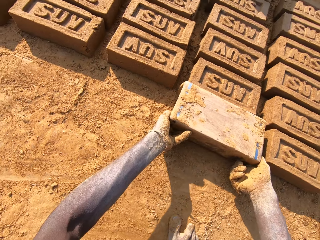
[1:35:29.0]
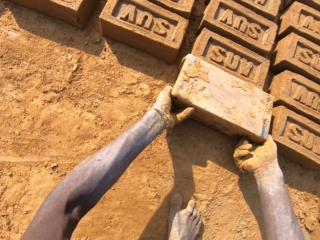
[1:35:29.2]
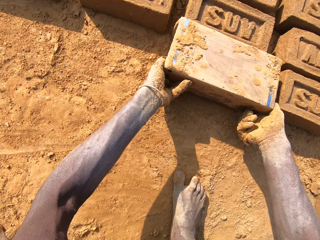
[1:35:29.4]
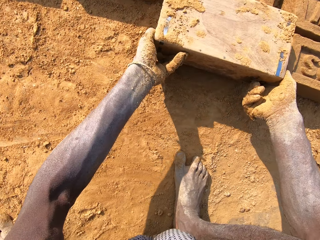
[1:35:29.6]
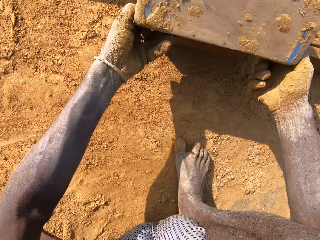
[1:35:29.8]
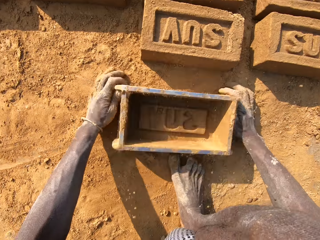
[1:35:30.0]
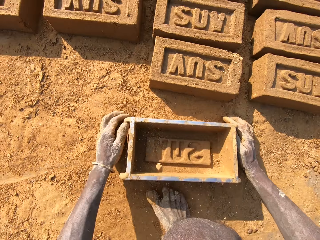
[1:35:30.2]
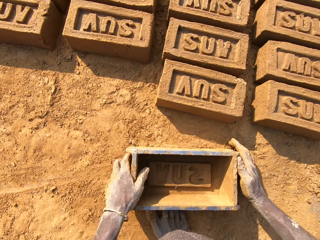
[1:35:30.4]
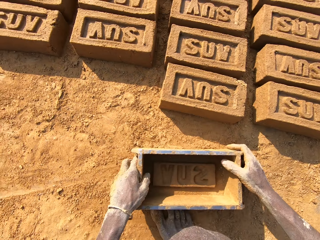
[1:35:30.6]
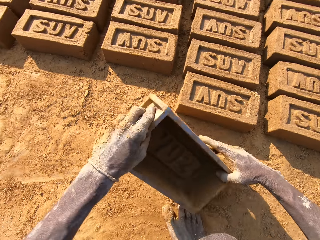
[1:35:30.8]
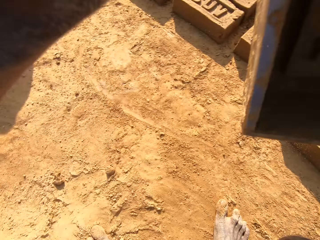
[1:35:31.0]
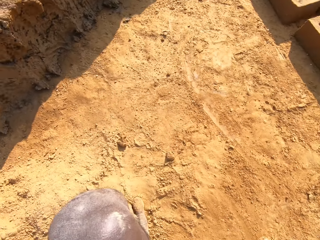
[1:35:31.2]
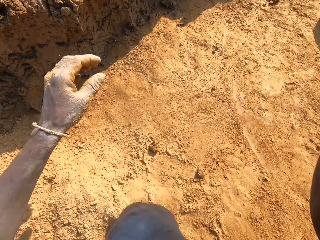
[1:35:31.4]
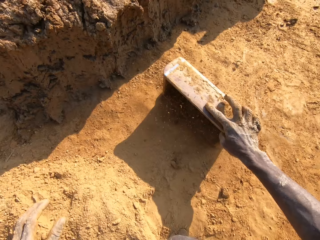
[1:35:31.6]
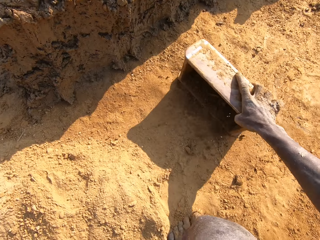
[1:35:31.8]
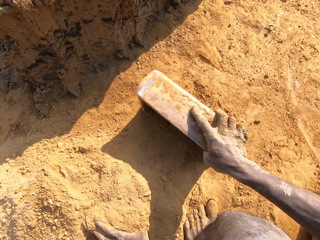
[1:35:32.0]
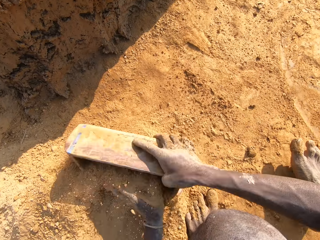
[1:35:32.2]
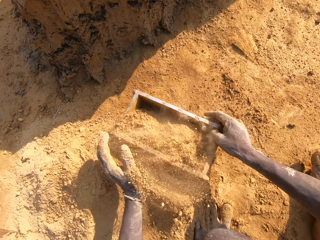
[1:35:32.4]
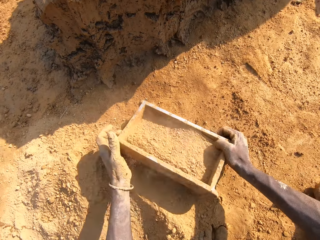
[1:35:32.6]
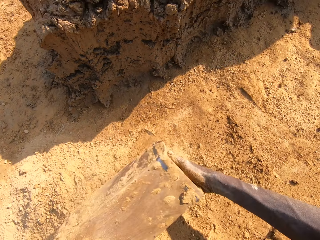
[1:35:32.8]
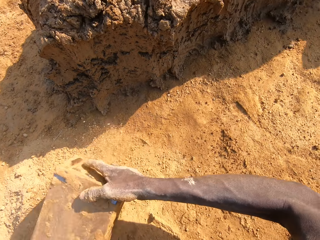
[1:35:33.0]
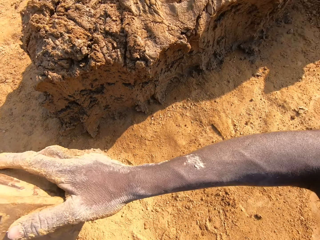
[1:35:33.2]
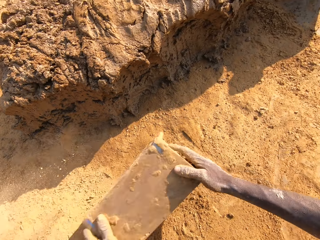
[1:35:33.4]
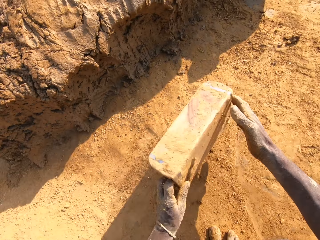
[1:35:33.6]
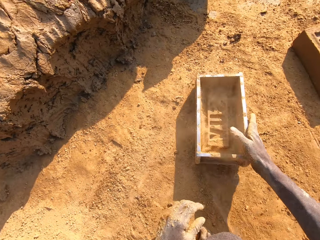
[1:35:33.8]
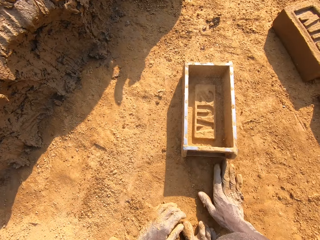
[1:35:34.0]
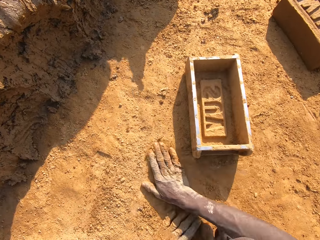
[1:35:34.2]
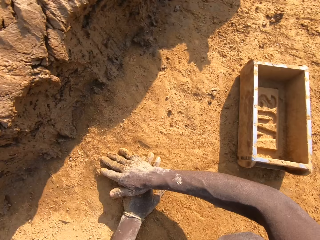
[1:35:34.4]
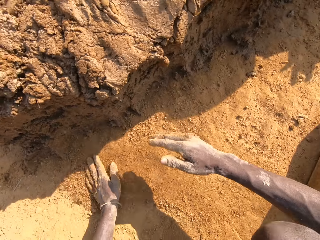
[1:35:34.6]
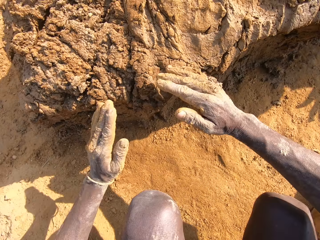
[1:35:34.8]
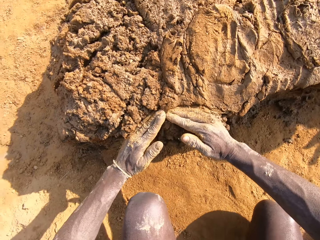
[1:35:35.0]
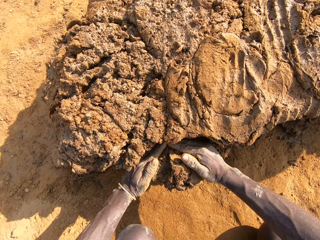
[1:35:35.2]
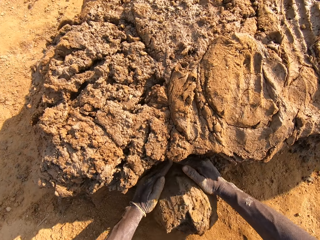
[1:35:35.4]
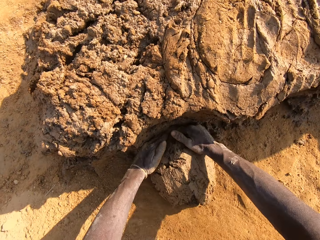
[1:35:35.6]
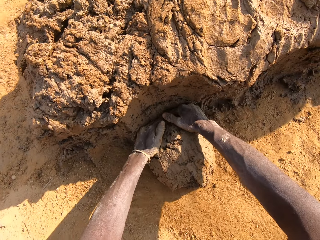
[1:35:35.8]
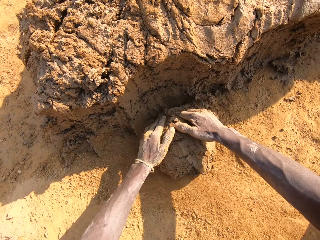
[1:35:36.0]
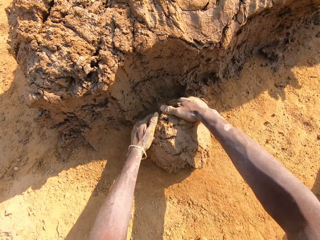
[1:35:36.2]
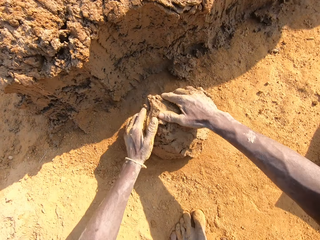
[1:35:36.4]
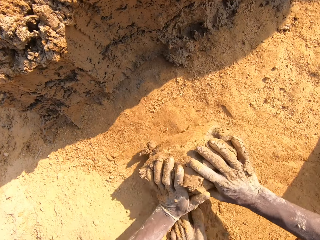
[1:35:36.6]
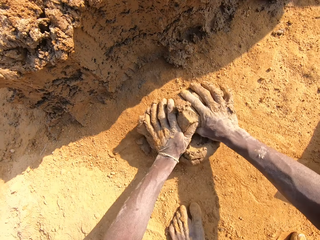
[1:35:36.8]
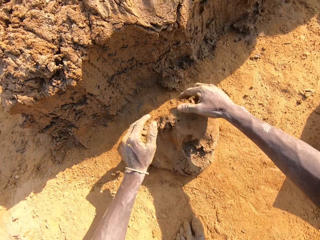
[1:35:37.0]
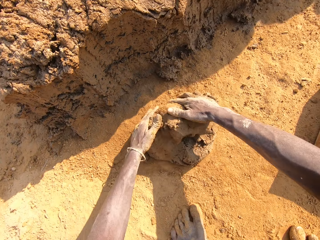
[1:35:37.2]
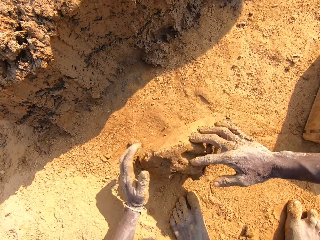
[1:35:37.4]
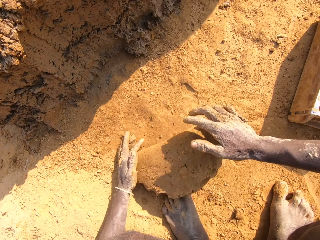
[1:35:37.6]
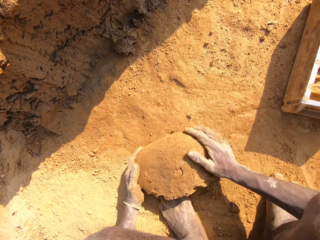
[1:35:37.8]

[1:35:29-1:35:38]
The camera wearer lifts the brick mold from the ground, puts the brick mold on the ground, and lifts the brick mold from the ground. He dusts out the excess clay from the mould container and hits the brick mold against the ground. He fills the mould container with sand and pours the sand in the mould container on the floor. He picks the brick mold from the ground and puts the brick mold on the ground. He moves soil on the ground with his hands, fetches clay from the ground with his hands, molds the clay on the floor, and rolls the clay on the ground.

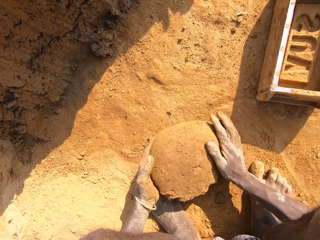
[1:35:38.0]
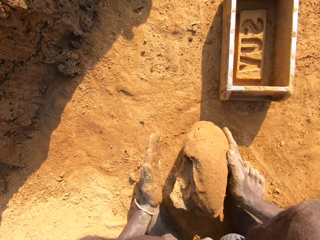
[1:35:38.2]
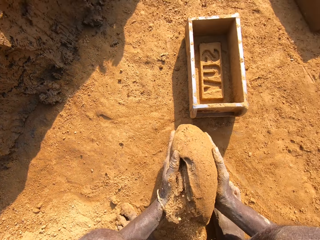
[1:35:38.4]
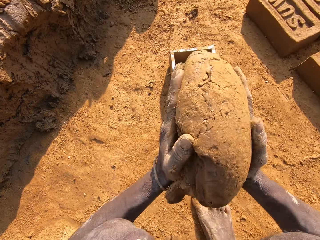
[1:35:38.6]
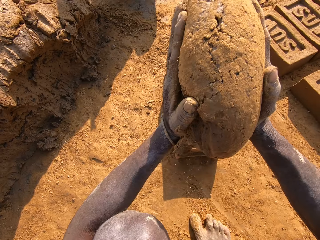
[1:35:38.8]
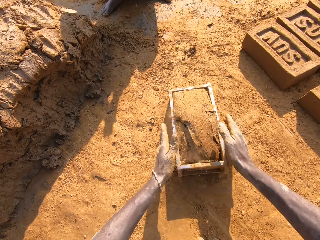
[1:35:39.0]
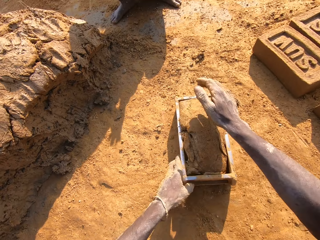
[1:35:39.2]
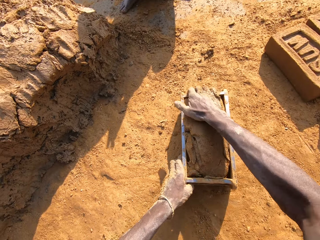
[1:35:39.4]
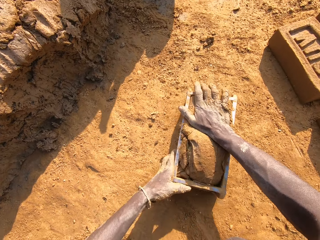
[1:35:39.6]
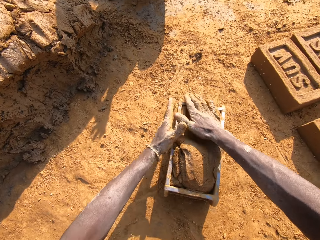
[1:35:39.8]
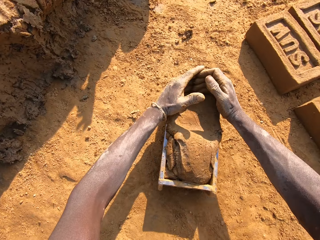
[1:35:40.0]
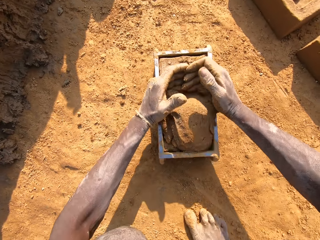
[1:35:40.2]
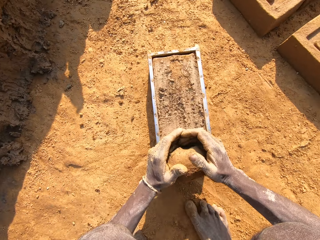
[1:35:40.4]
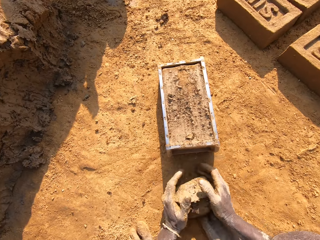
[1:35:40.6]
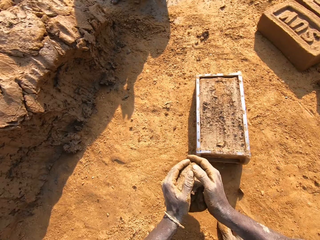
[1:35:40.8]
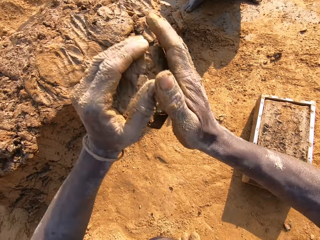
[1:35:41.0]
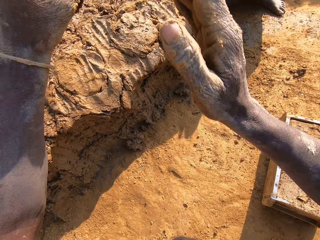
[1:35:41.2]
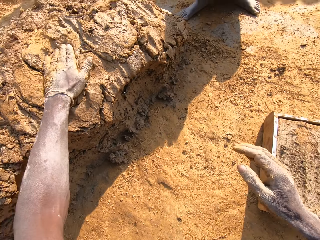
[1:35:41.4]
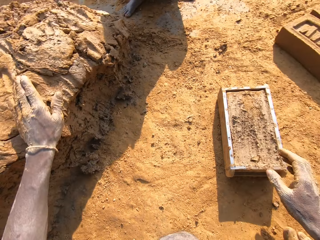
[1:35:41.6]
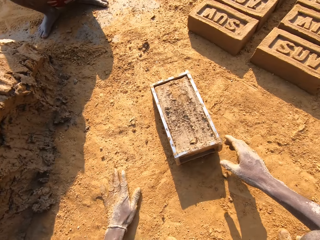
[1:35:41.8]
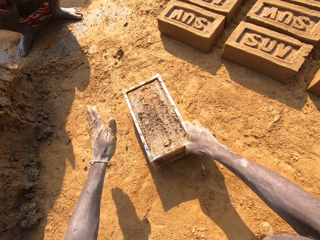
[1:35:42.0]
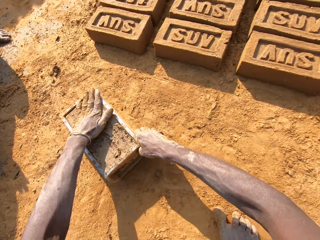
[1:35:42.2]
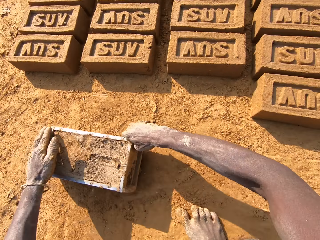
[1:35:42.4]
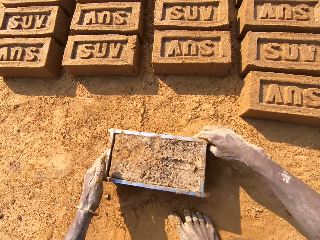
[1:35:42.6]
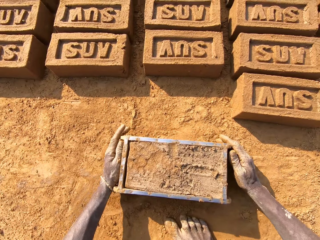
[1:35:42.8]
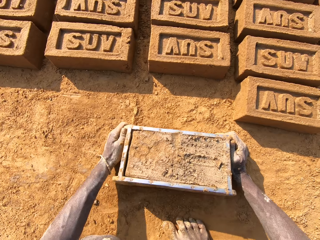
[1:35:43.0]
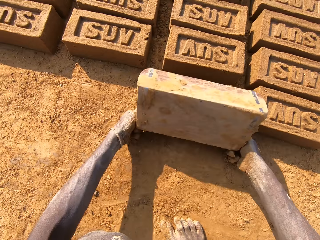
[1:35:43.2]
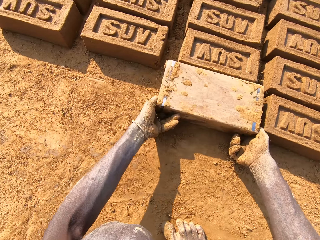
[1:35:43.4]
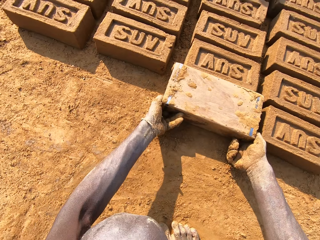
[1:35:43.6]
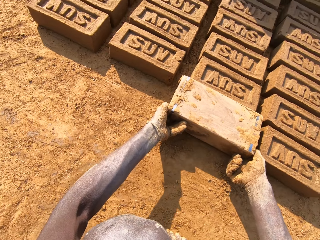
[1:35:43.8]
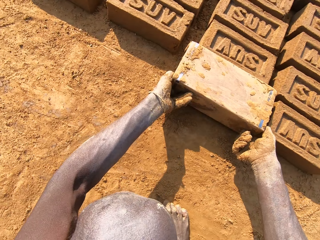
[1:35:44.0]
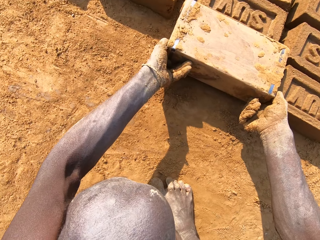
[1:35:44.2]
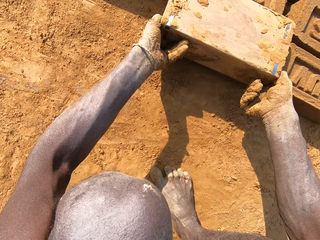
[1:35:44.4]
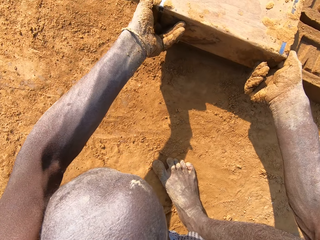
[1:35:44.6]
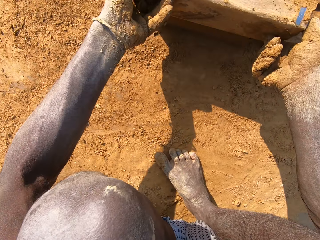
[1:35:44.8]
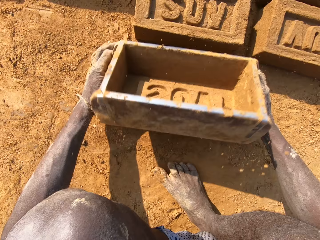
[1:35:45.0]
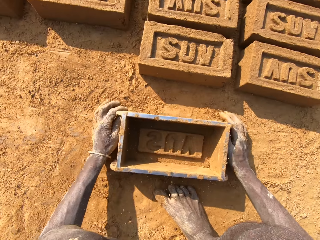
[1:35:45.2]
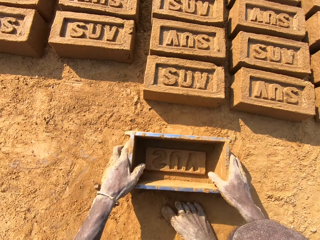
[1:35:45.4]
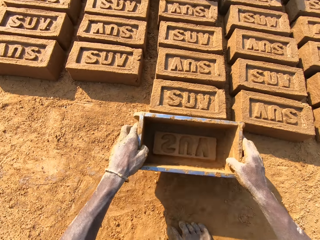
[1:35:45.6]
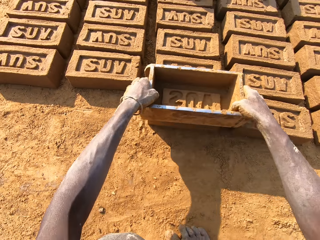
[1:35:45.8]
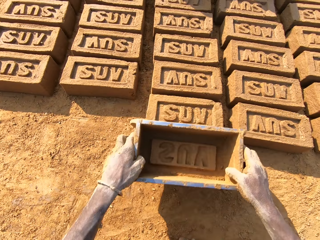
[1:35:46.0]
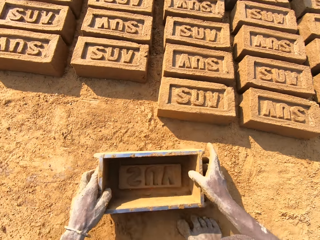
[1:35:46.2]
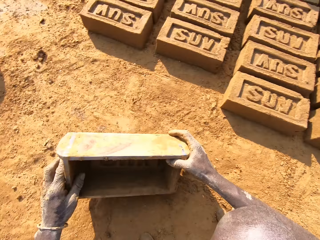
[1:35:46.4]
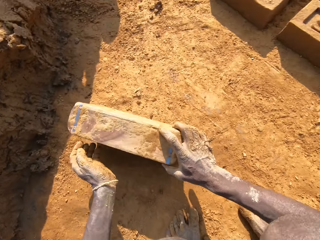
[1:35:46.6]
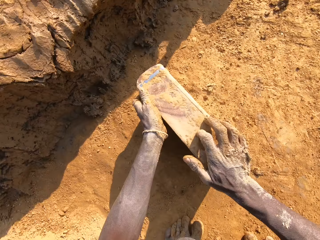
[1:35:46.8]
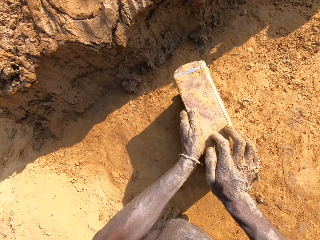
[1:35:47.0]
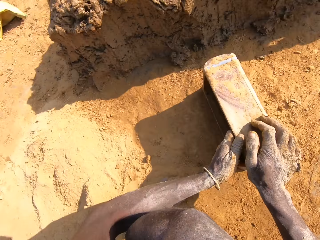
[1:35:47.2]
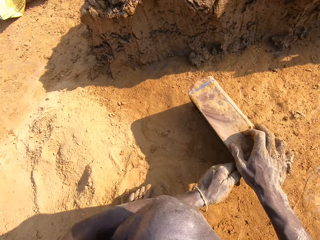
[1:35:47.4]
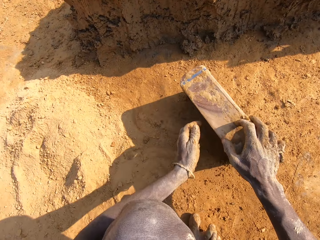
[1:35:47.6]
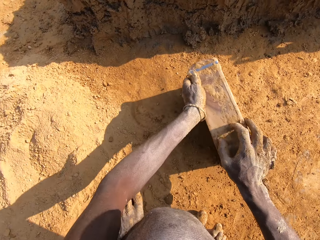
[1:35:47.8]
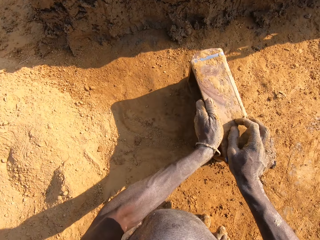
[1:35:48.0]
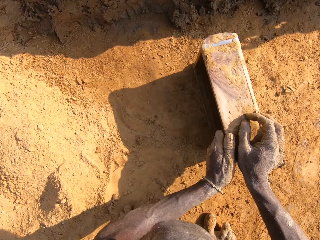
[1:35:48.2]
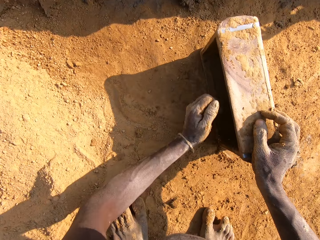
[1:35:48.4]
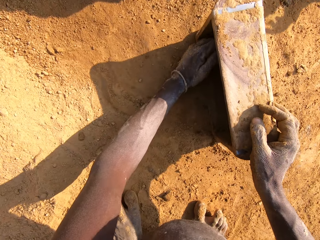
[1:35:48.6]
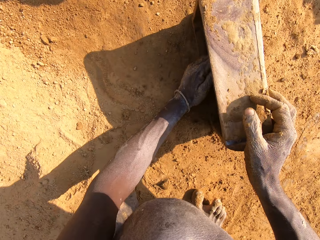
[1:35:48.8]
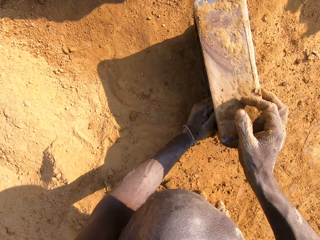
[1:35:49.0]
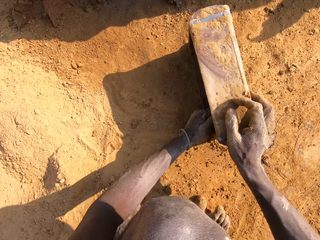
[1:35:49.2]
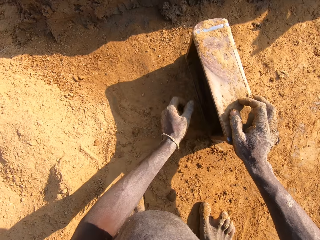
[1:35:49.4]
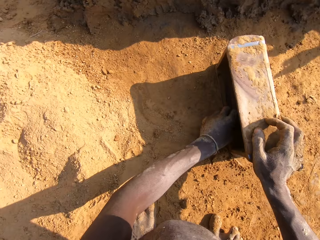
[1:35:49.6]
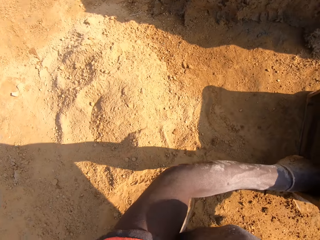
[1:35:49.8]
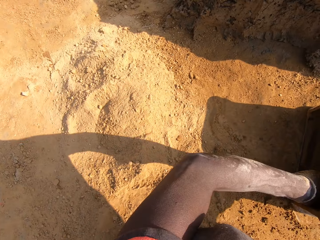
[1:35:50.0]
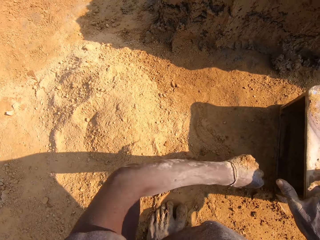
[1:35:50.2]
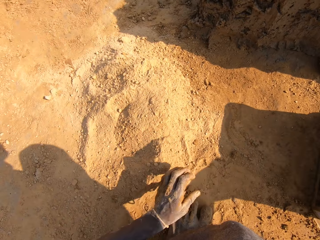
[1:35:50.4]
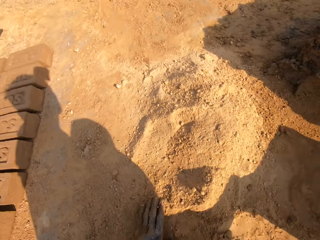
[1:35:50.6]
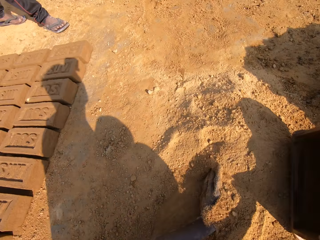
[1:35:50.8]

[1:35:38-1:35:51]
The camera wearer picks clay from the ground and puts the clay in the brick mold. A man squats on the field. The camera wearer presses the clay in the brick mold with his hand, removes excess clay from the brick mold with his hands, and holds the clay with his hands. The man squats on the field. The camera wearer puts the clay on the clay on the ground. He touches the ground with his hand, presses the clay in the brick mold with his hand, moves the brick mold on the ground, turns the brick mold on the ground, molds the mould in the container on the floor, and lifts the brick mold from the ground. He puts the brick mold on the ground, raises the brick mold from the ground, puts the brick mold on the ground, moves the brick mold on the ground, and removes clay from the brick mold with his hand.
